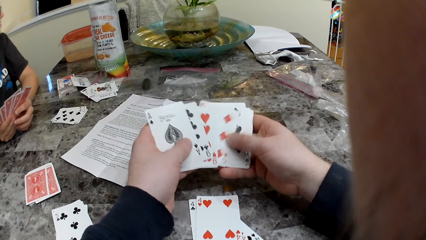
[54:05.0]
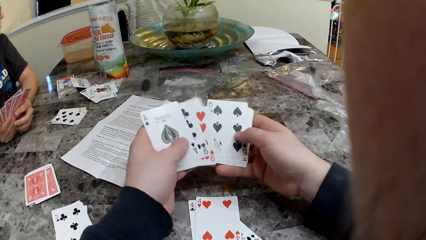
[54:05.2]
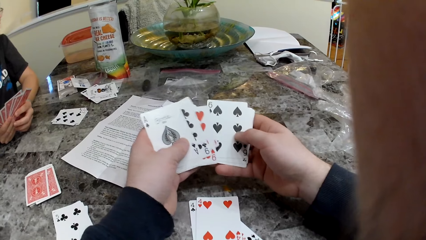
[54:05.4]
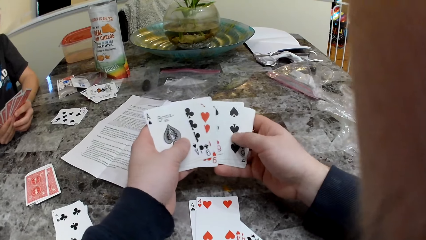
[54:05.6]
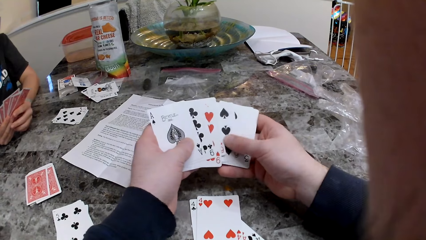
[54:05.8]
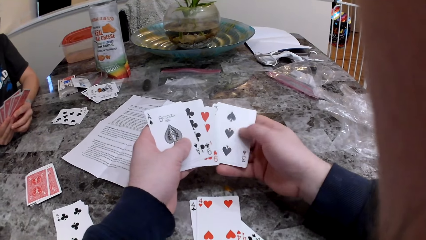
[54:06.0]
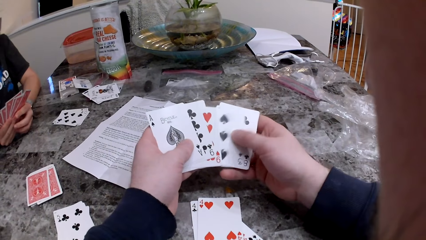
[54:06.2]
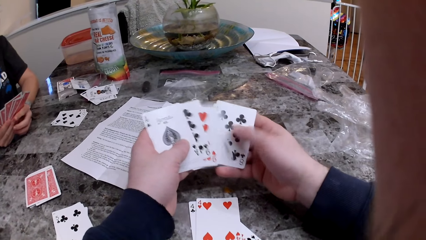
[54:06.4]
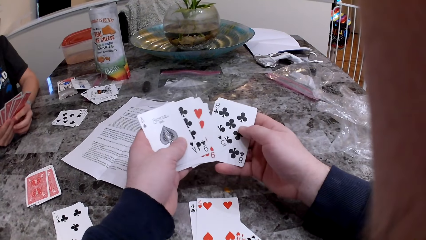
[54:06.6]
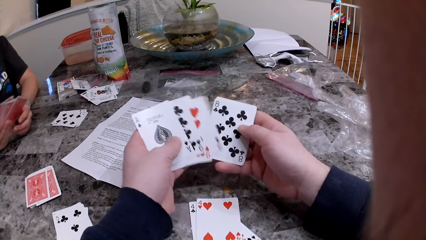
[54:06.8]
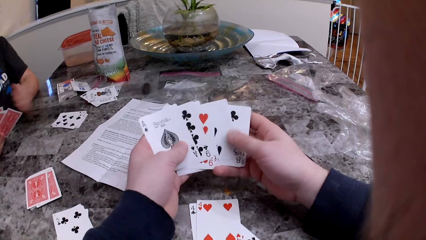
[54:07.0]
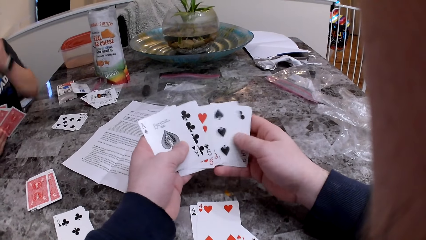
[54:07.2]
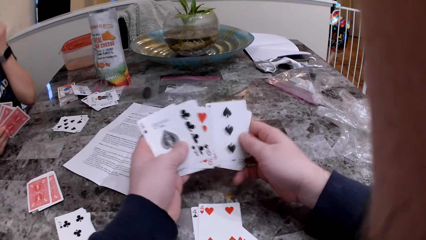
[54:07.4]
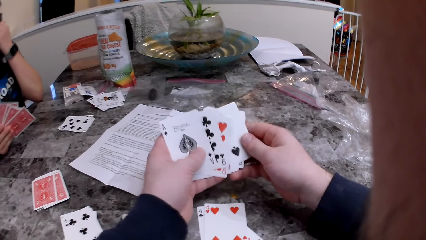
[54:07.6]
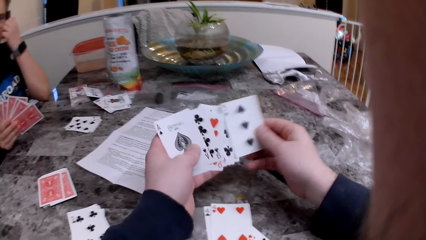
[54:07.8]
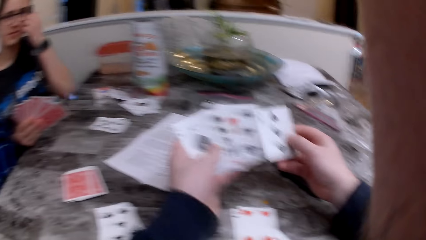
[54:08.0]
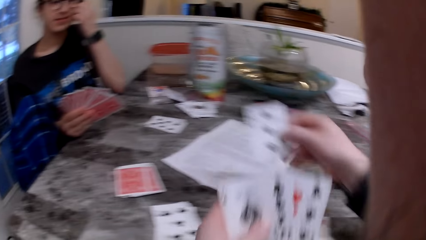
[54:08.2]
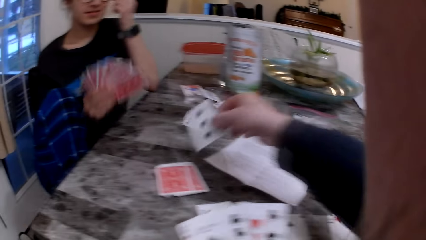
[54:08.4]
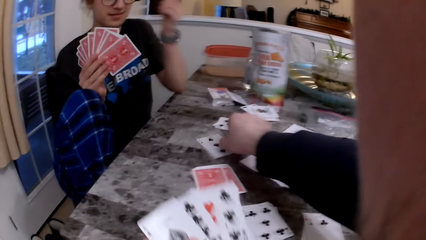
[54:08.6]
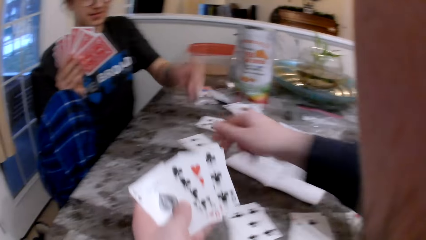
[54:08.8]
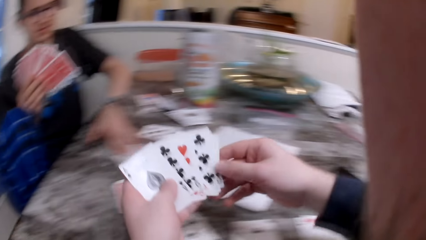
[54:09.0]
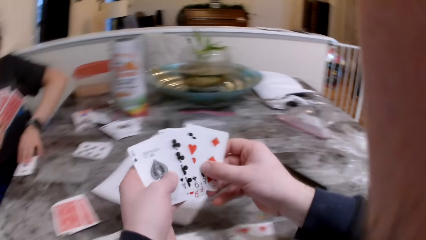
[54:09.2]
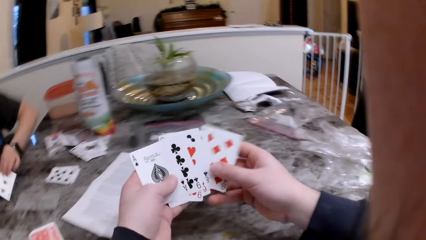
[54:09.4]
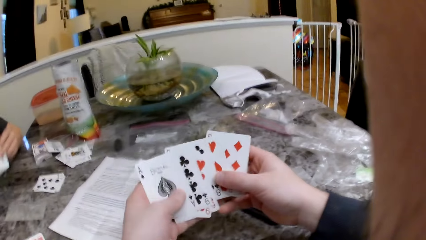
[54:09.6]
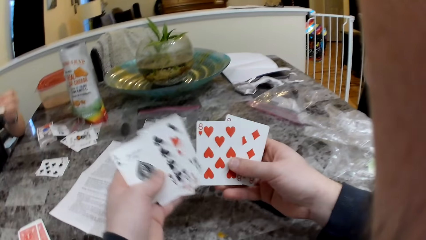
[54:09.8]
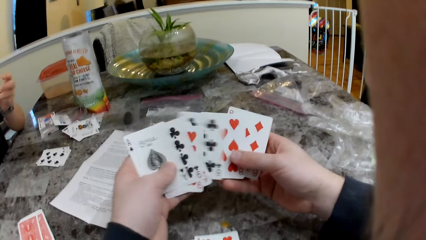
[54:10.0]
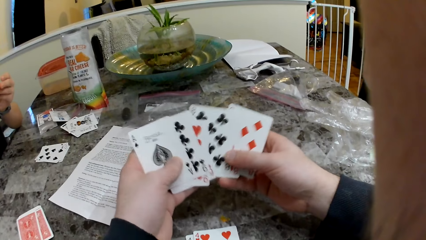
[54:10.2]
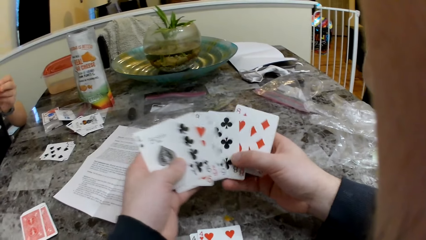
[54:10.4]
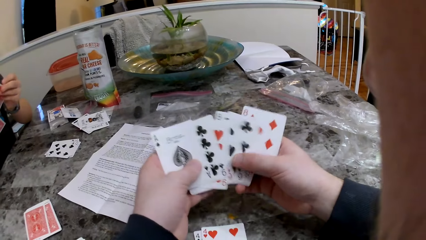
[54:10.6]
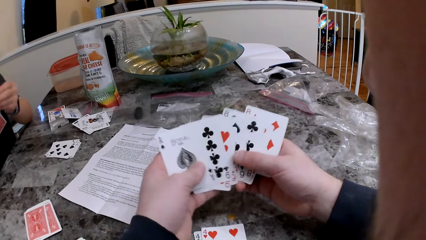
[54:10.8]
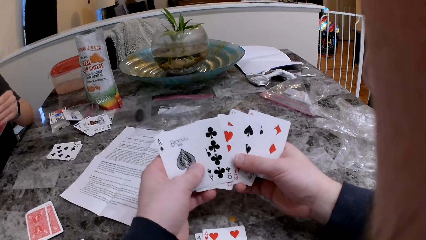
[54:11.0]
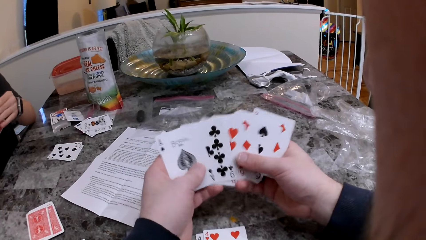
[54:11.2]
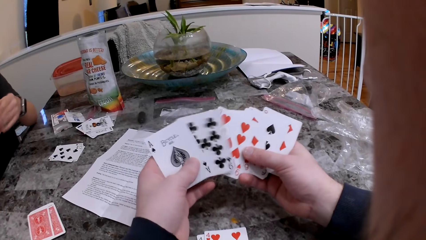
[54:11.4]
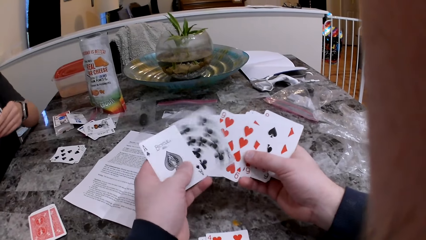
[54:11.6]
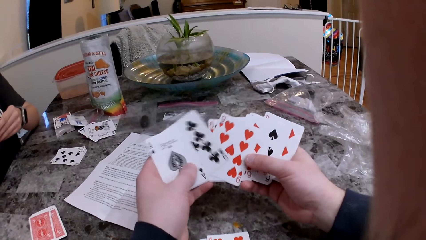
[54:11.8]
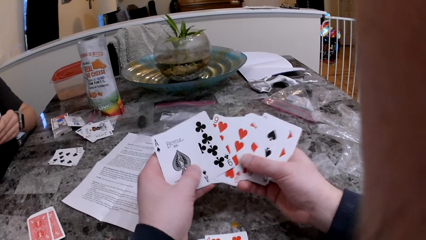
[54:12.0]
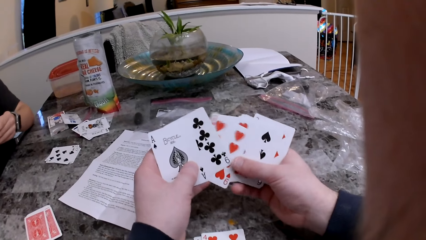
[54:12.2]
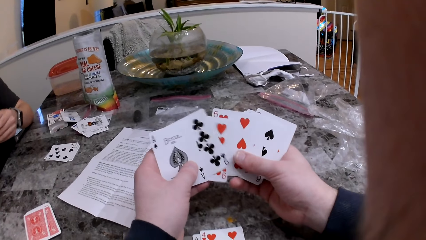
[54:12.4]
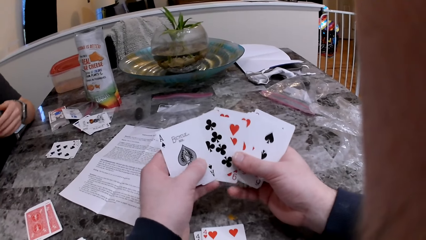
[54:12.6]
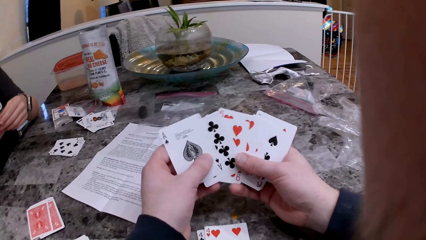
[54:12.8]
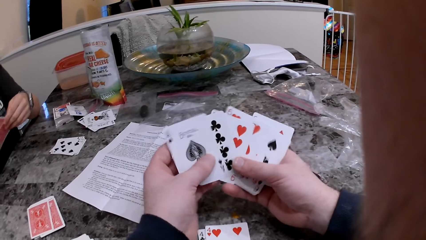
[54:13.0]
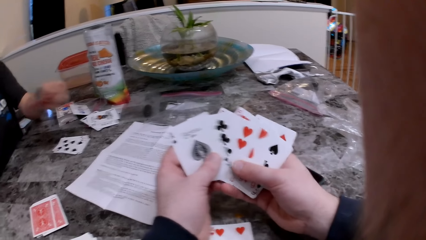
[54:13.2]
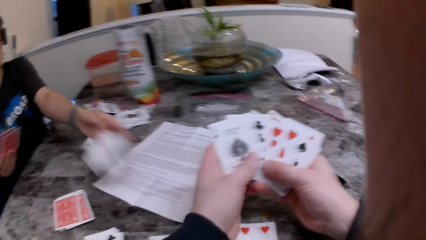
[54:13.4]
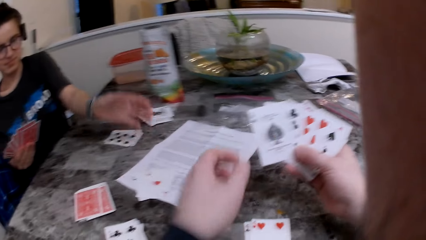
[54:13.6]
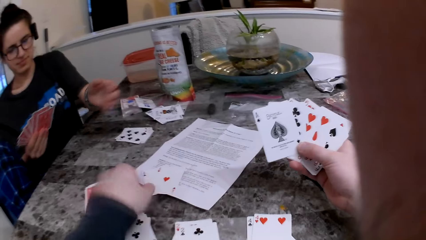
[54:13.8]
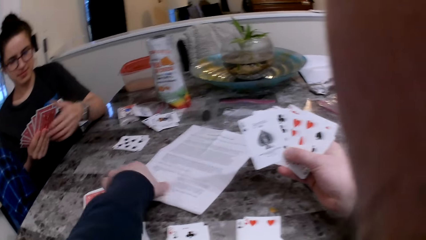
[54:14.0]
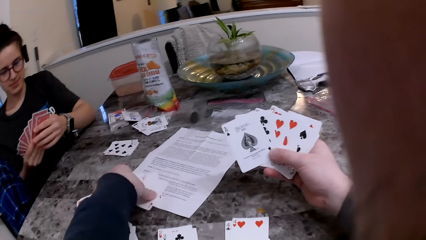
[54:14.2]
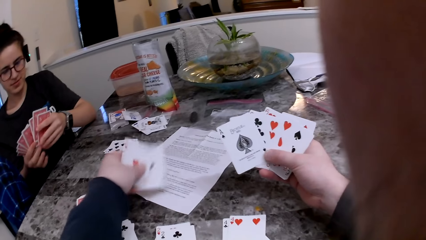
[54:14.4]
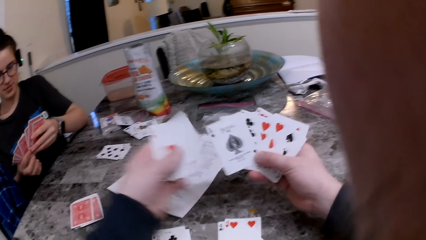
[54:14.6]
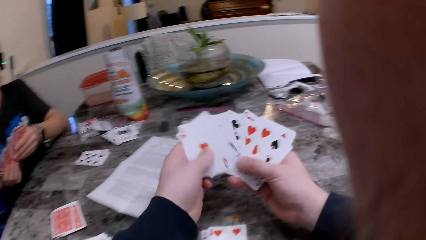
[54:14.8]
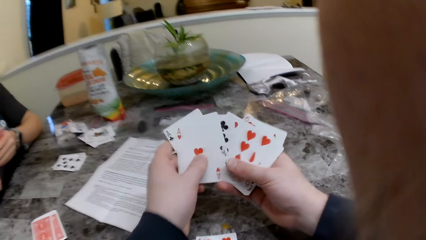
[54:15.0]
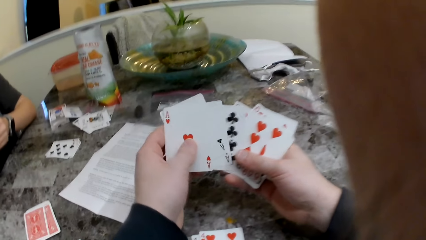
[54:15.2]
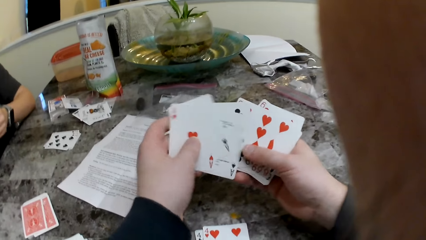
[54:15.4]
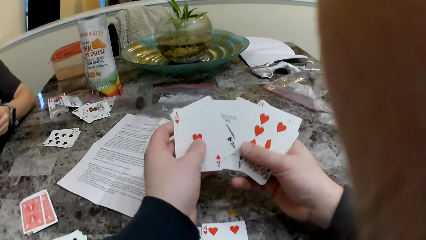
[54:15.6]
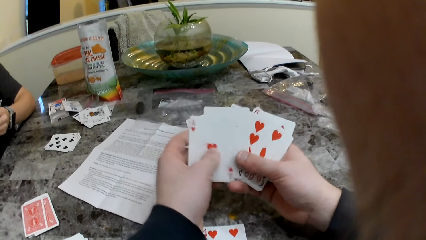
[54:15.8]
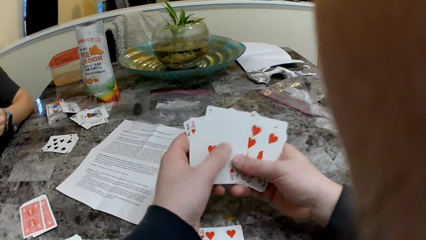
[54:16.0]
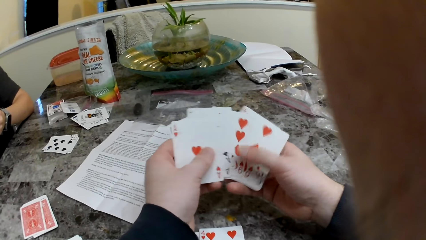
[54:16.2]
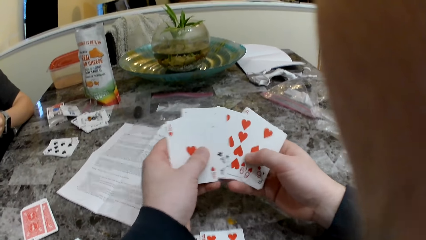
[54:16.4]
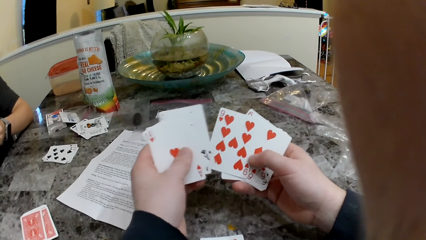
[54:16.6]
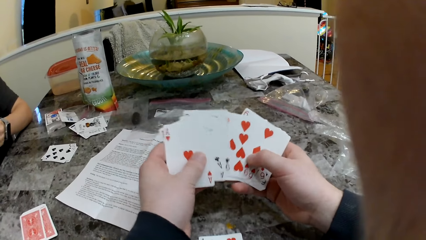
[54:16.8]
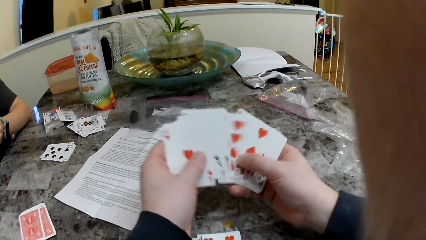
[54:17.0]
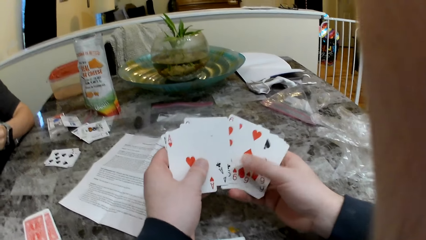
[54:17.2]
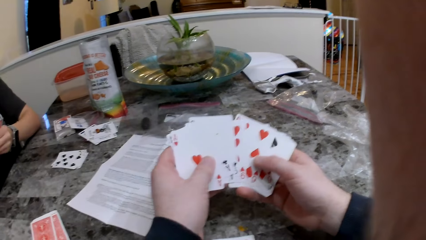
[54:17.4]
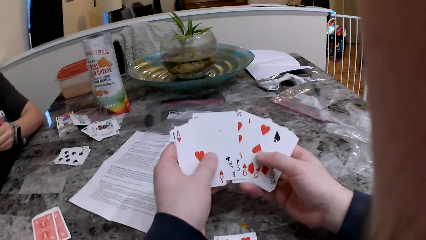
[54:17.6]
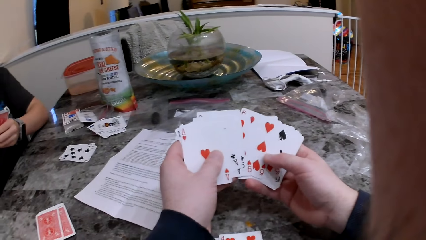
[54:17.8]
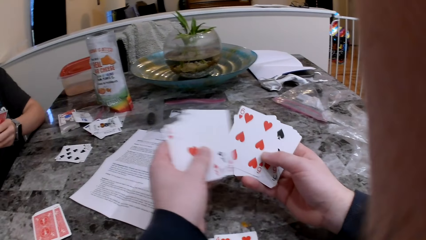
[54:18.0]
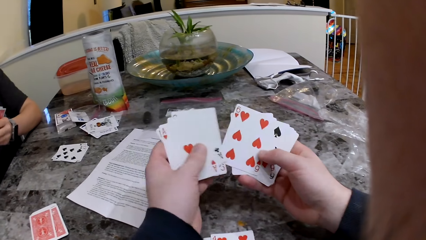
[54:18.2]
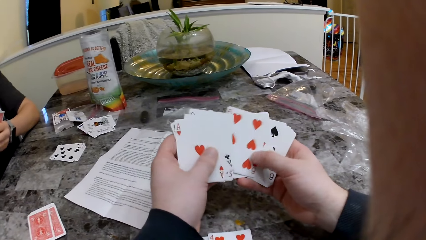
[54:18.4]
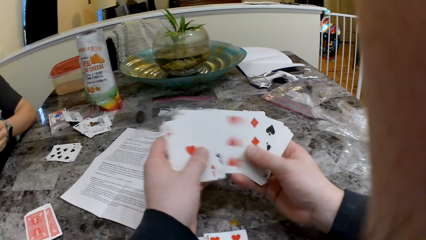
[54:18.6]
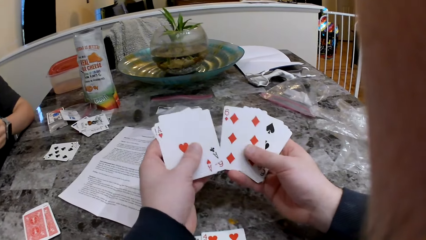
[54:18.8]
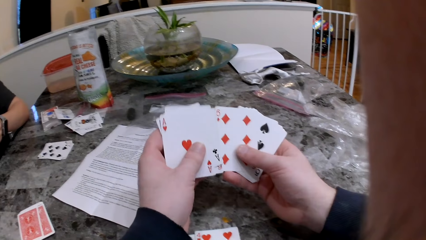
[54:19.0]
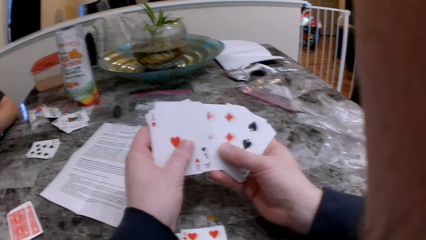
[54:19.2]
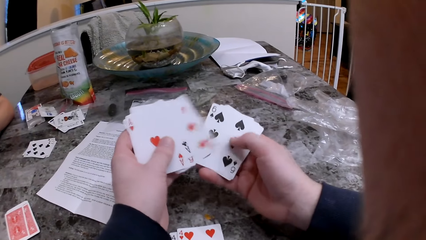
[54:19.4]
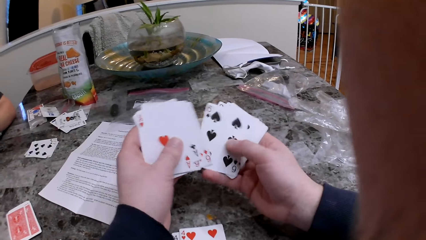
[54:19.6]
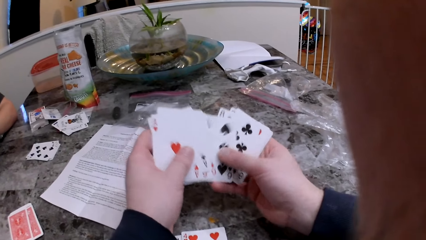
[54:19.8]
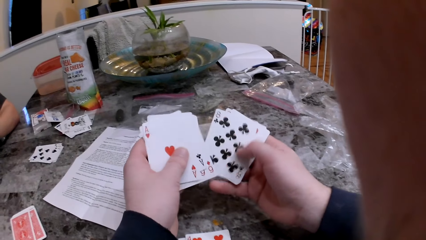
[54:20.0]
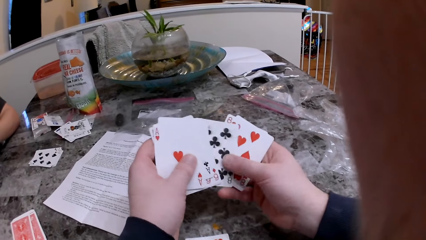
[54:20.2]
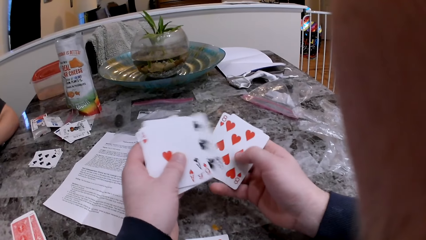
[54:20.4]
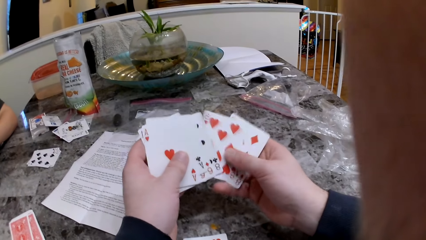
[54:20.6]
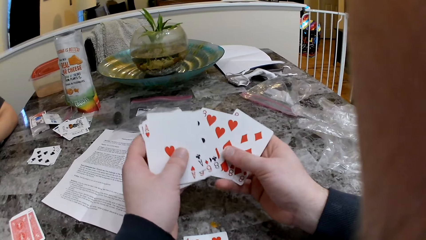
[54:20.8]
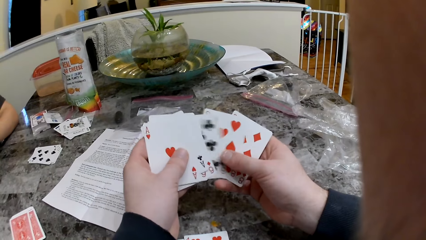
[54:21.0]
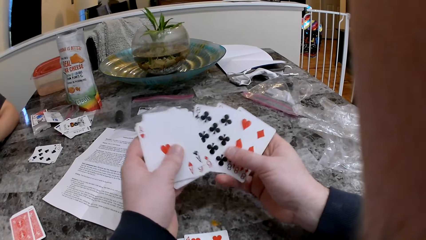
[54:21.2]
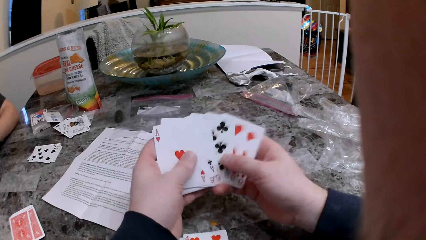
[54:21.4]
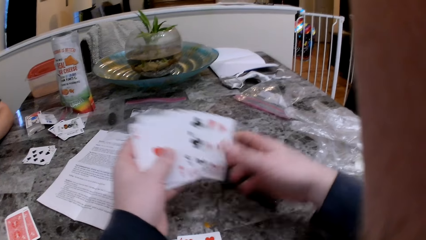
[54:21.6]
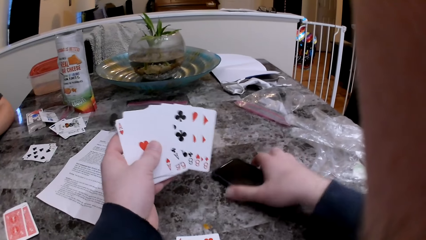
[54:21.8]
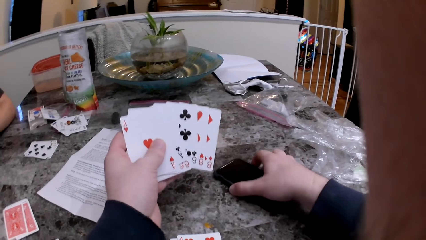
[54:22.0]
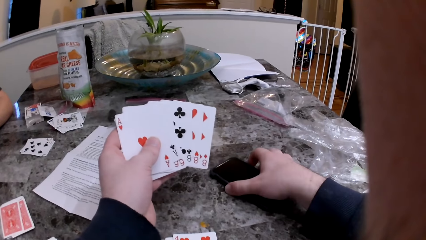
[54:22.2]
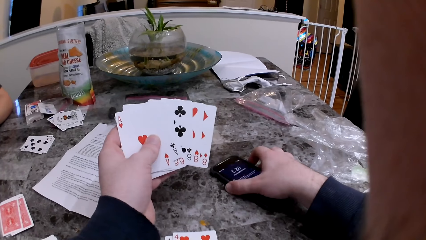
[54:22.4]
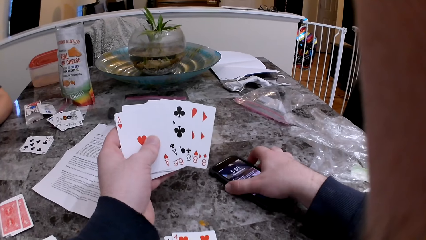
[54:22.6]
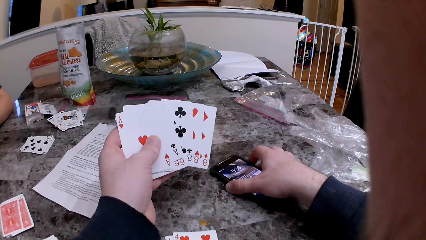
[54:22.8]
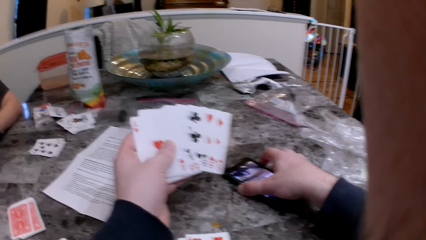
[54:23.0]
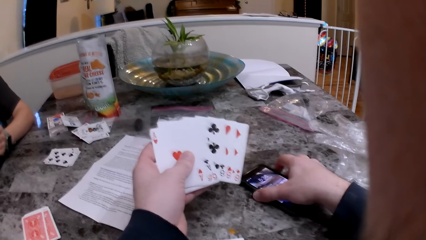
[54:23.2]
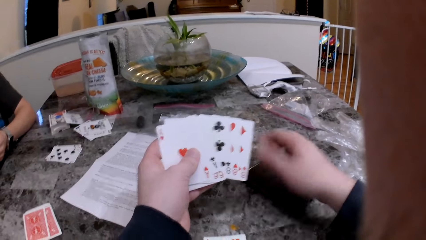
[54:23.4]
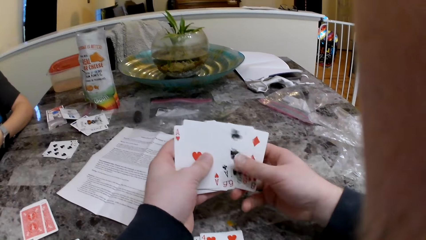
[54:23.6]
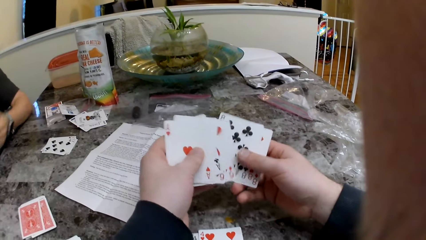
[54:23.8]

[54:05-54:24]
The camera wearer looks around. He picks a card from the table. He checks the cards in his hands. He speaks to a person. The person laughs. The camera wearer talks to the person. He turns on his phone. He checks the phone on the table with his right hand.
